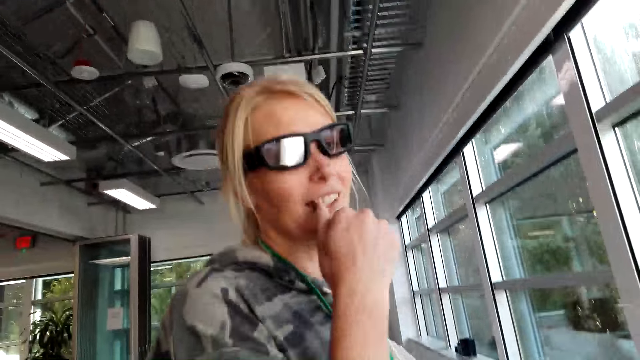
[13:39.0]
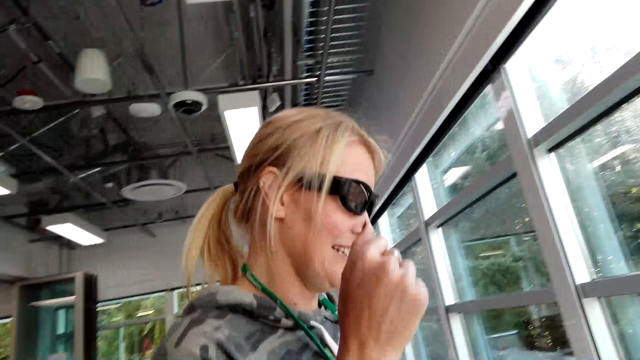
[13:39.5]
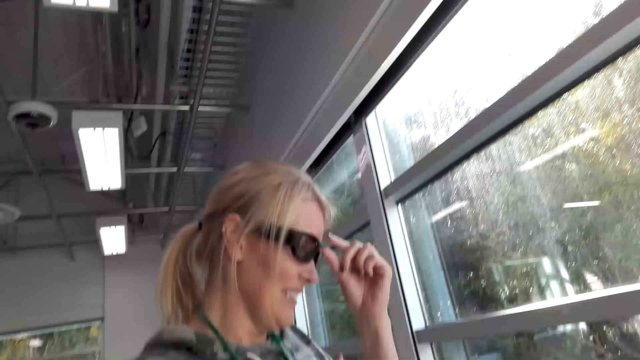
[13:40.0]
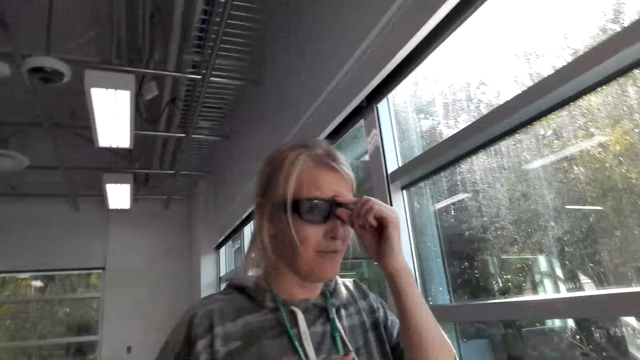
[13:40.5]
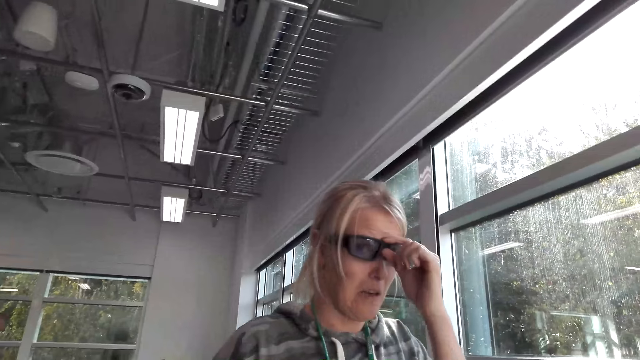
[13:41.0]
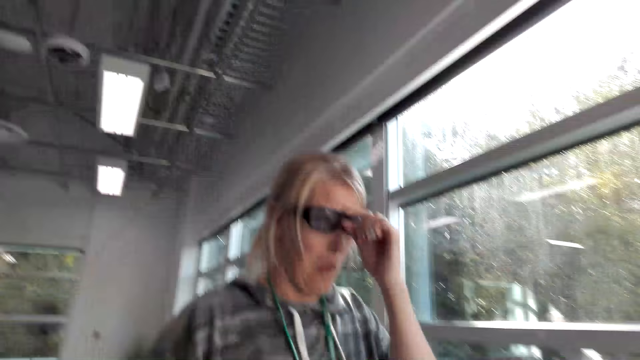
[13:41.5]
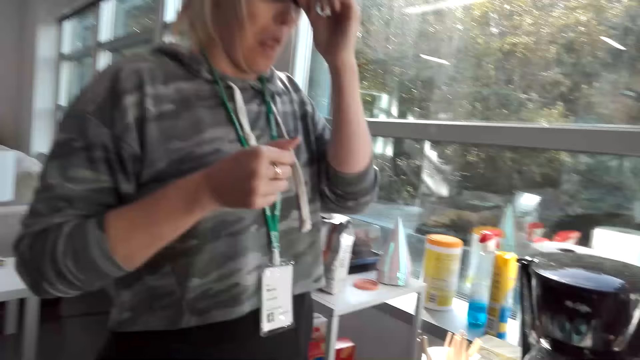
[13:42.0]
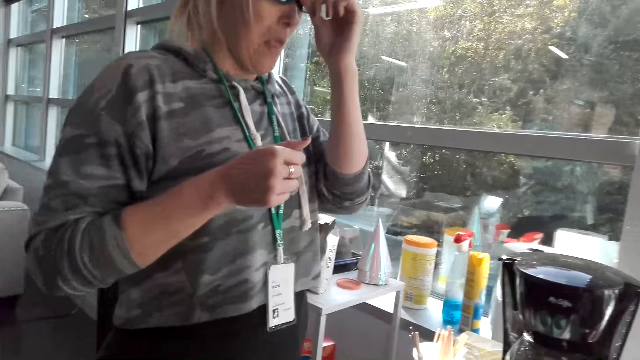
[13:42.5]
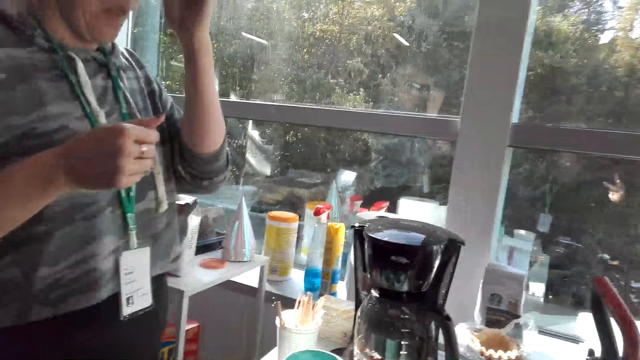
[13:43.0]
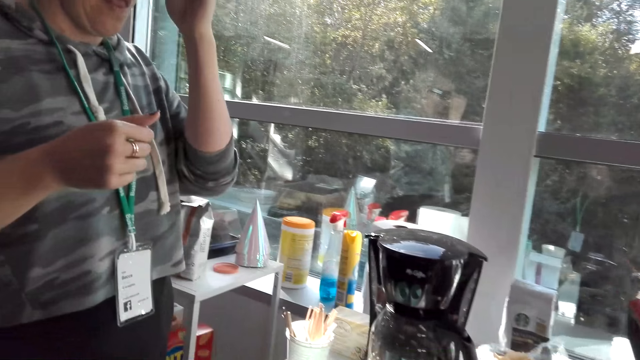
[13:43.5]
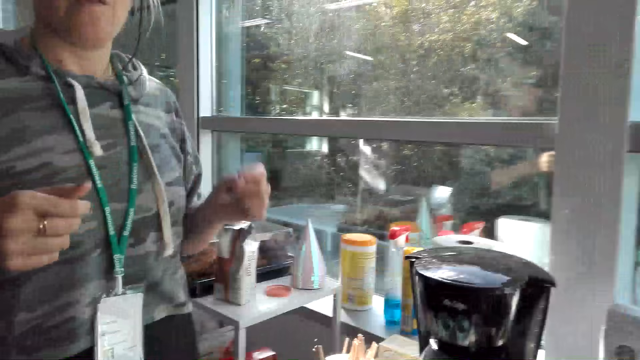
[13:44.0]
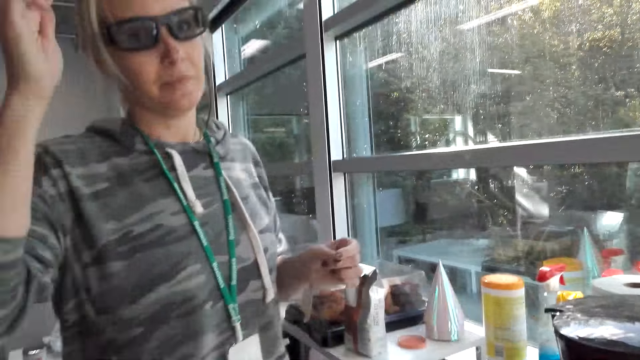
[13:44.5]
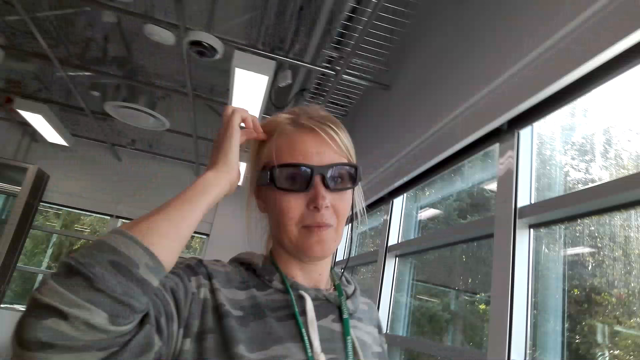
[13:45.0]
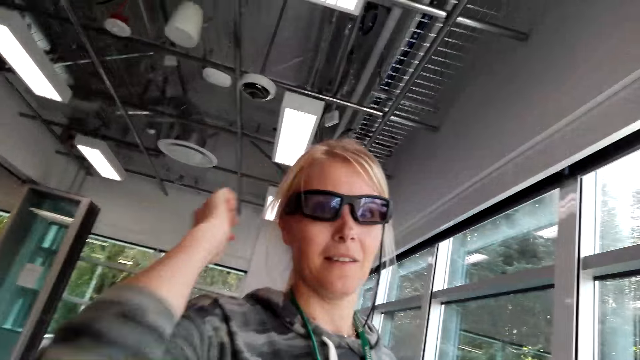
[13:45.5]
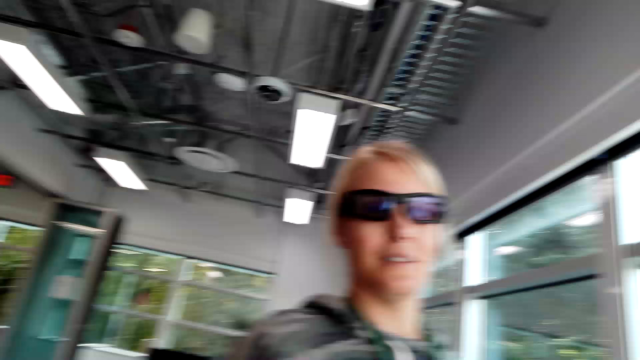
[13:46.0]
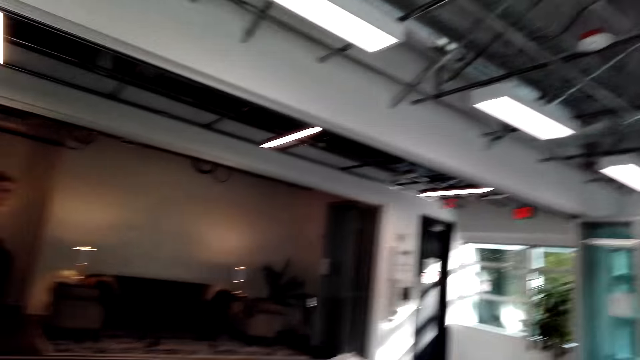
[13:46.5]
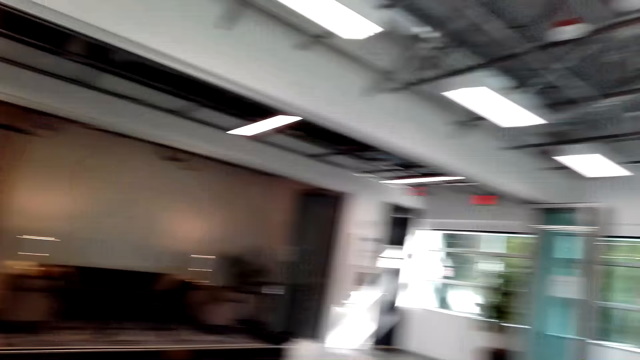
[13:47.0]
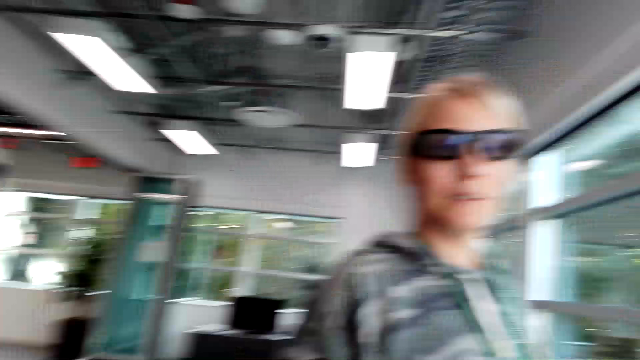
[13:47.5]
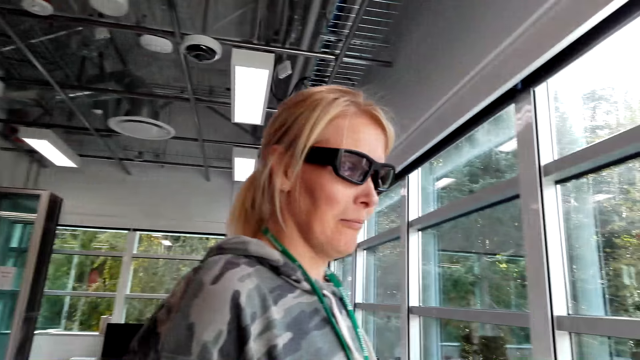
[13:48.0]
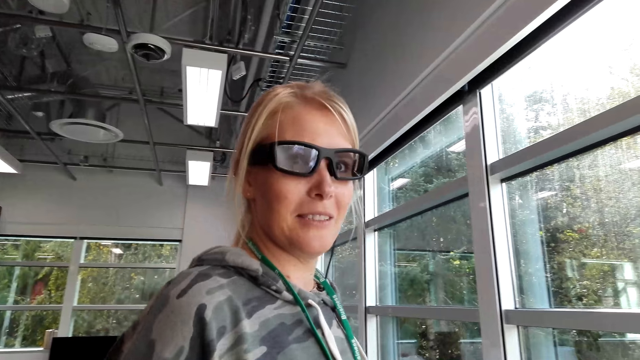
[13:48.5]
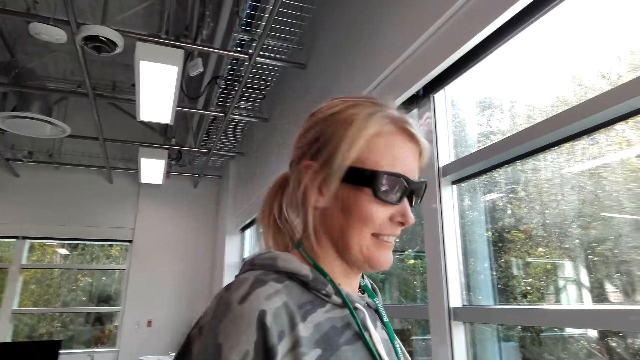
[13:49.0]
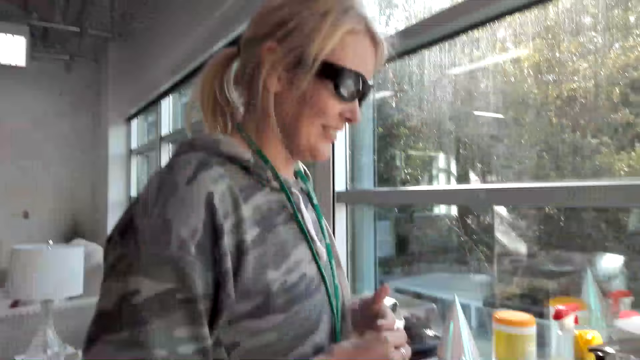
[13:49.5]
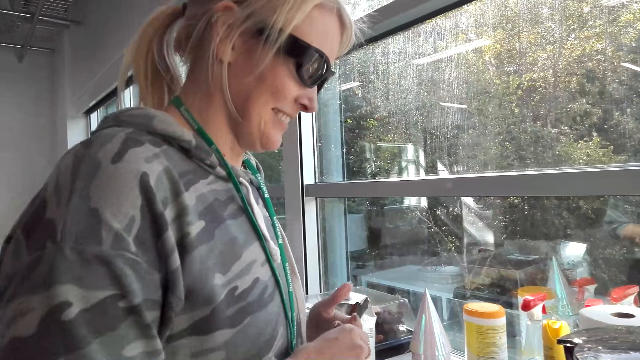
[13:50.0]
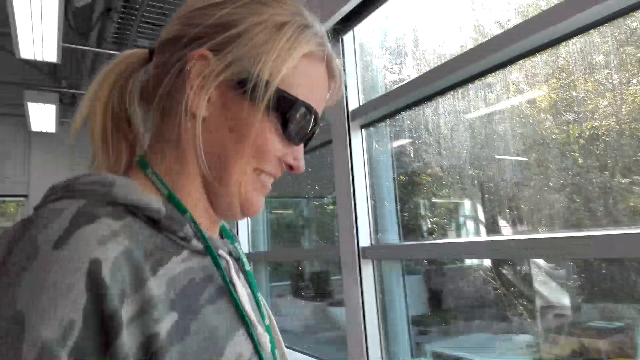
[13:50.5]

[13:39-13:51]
The person touches the nose. The person adjusts the eye glasses. The camera wearer talks with the person. The person touches the sunglasses. The camera wearer talks with the person. The person scratches the head.

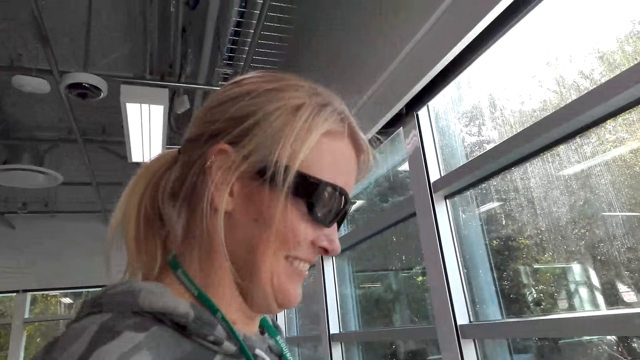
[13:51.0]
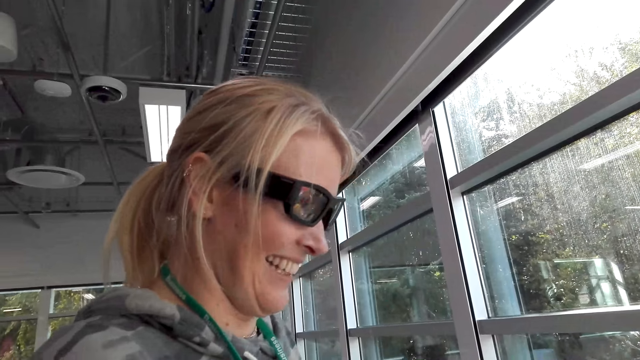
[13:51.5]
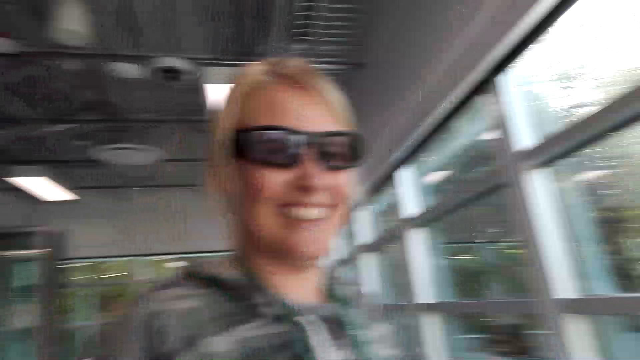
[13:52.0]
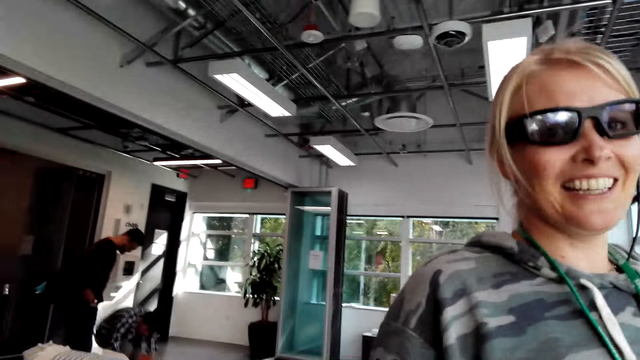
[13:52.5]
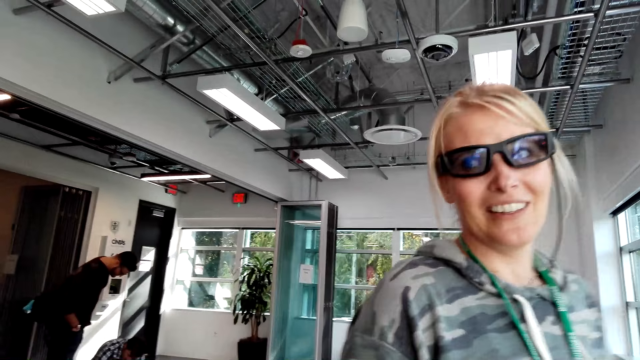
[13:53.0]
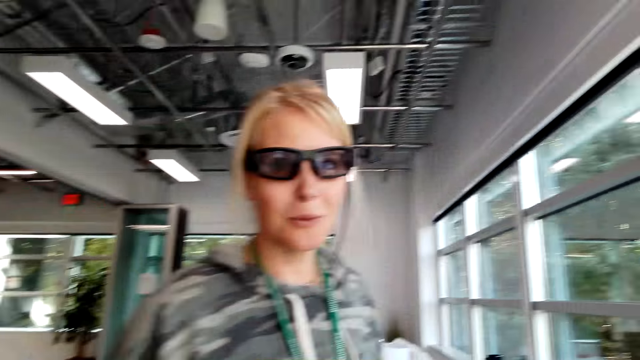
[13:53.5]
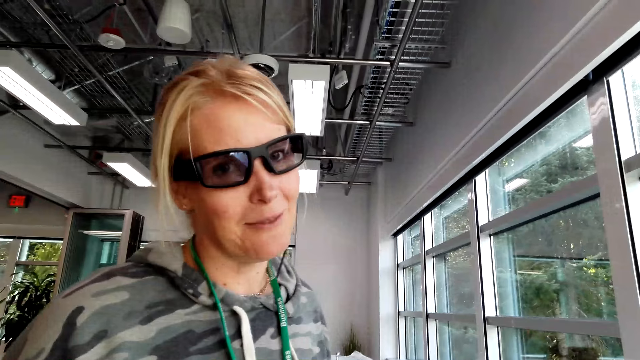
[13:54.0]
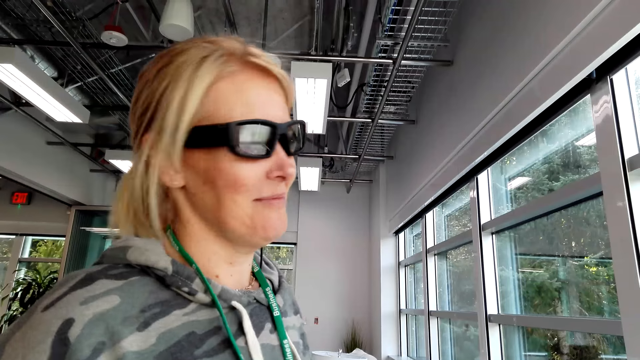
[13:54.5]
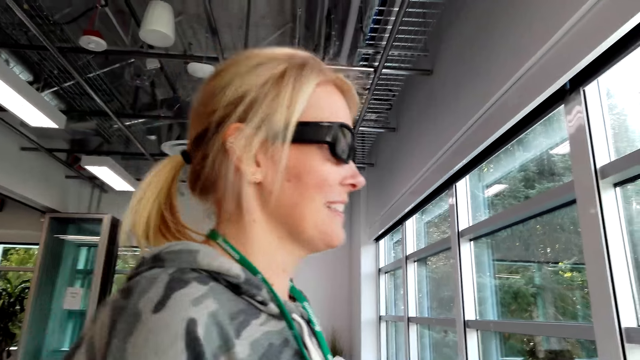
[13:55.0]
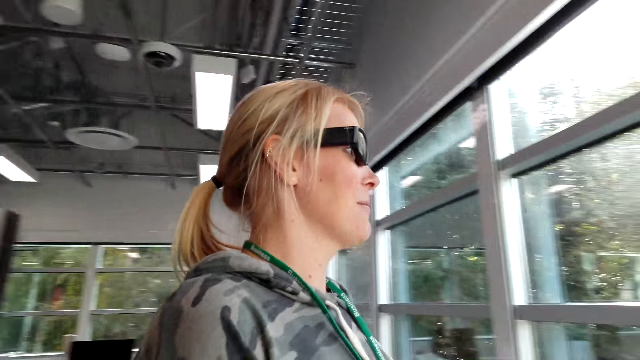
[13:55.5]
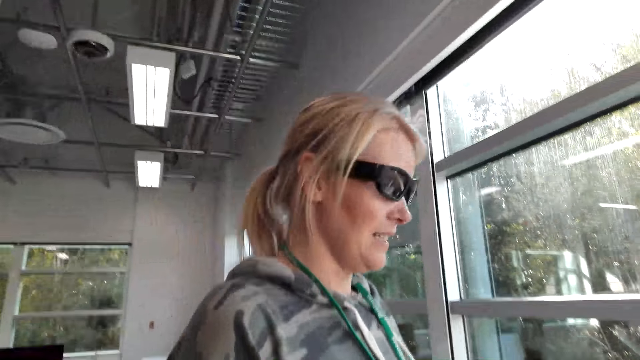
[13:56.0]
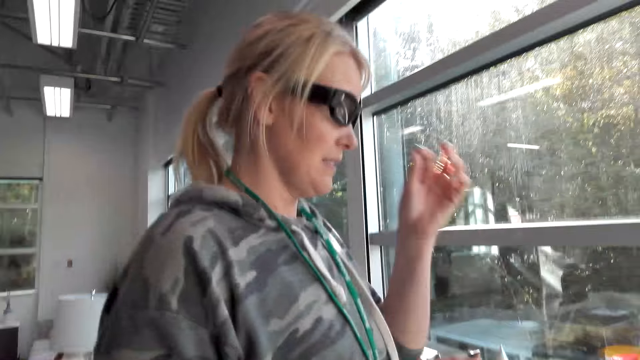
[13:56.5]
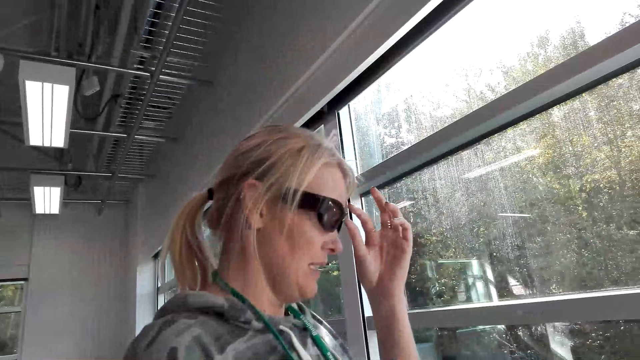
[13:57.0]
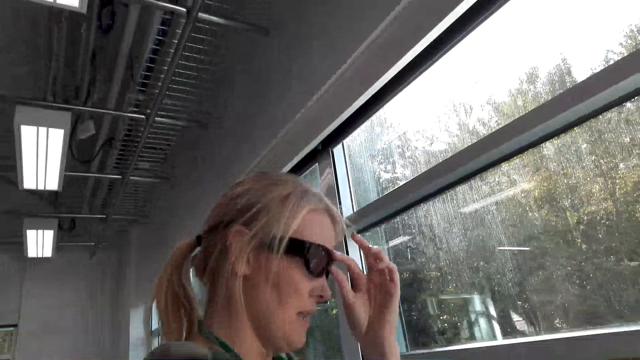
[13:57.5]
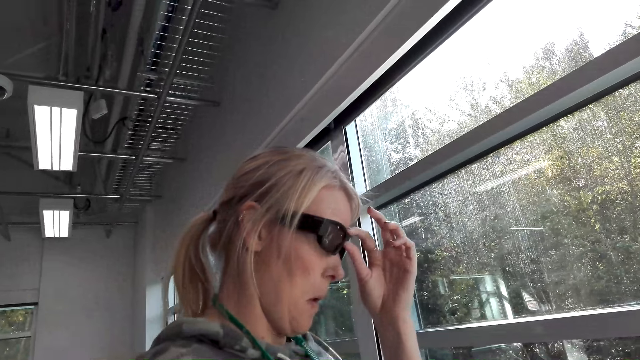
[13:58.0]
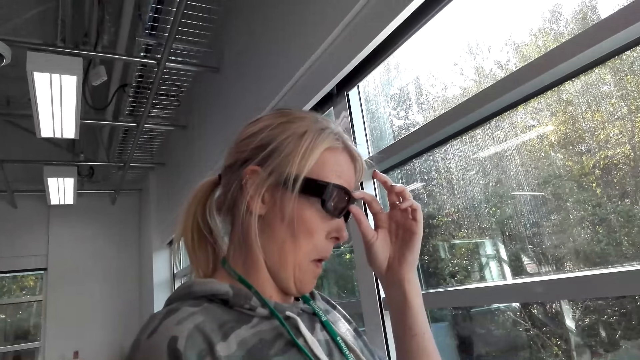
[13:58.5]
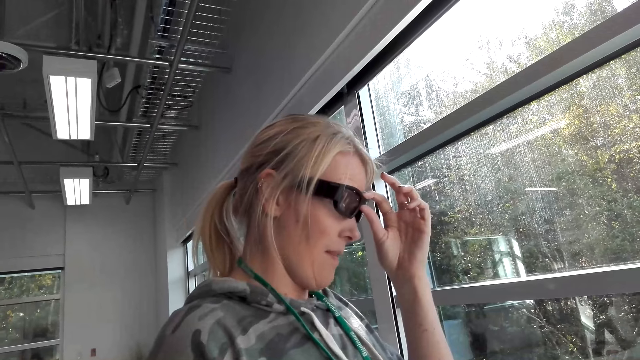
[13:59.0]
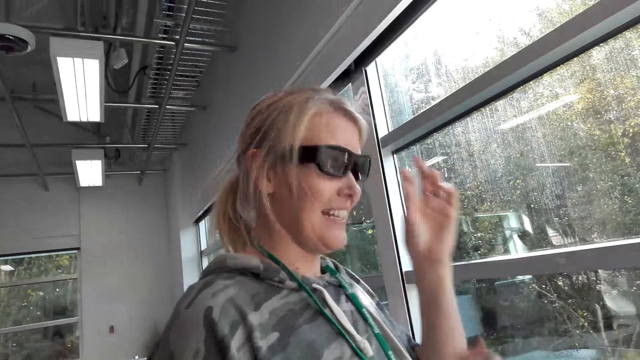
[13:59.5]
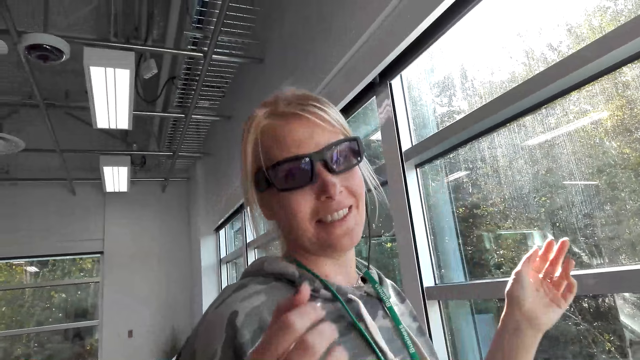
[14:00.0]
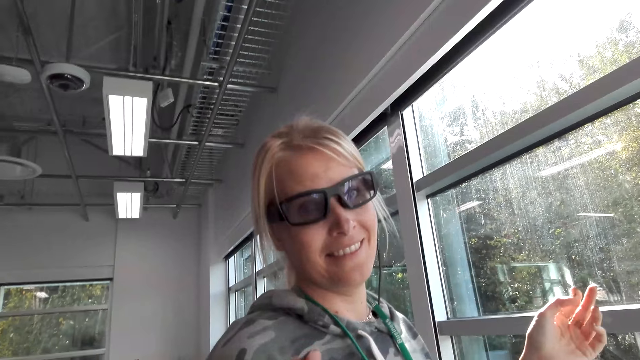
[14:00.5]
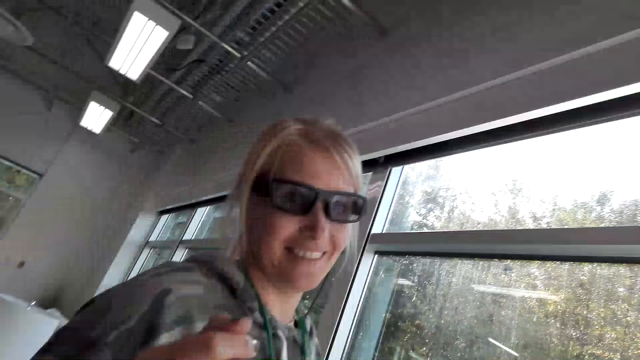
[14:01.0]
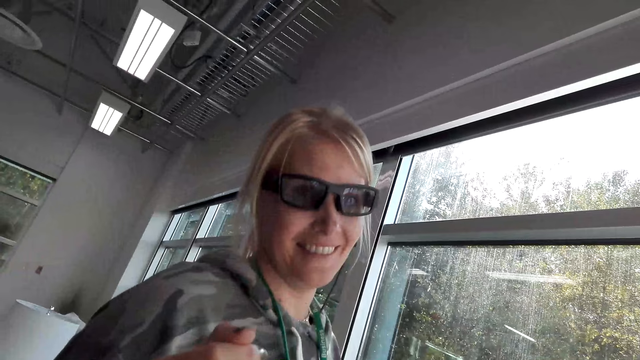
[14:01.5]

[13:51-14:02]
A person talks. The camera wearer talks. The person adjusts eyeglasses.
